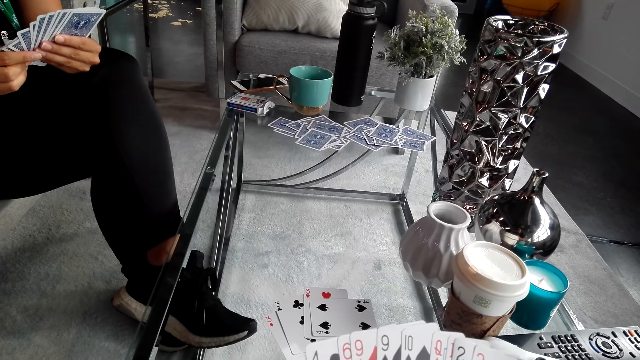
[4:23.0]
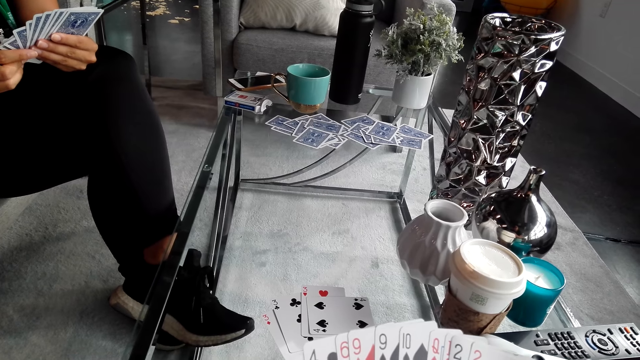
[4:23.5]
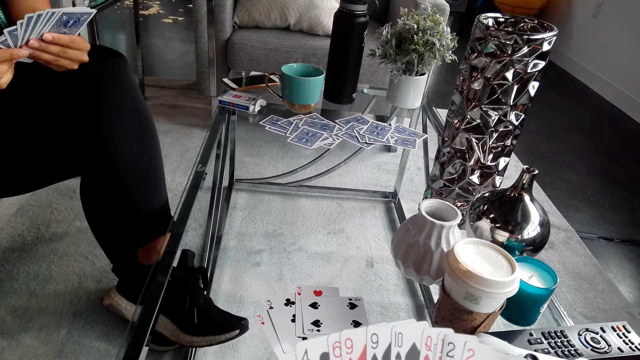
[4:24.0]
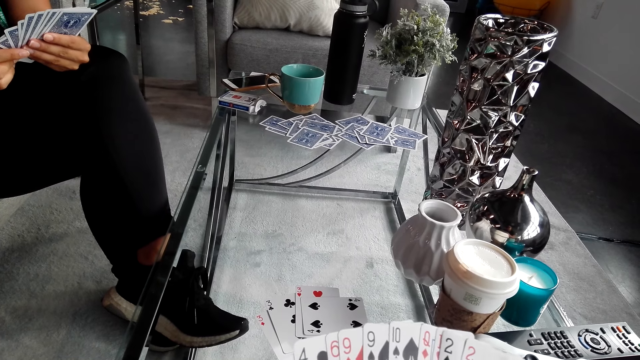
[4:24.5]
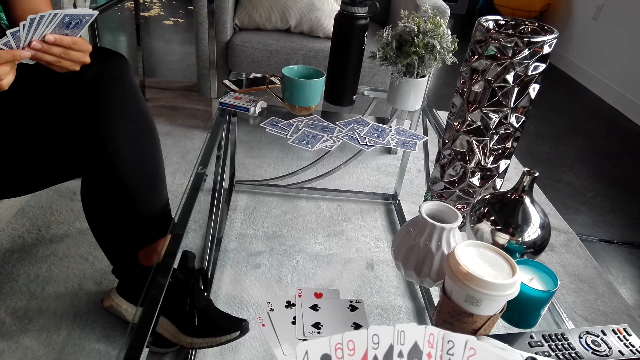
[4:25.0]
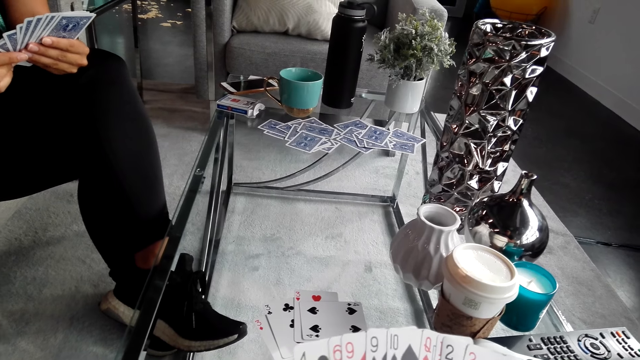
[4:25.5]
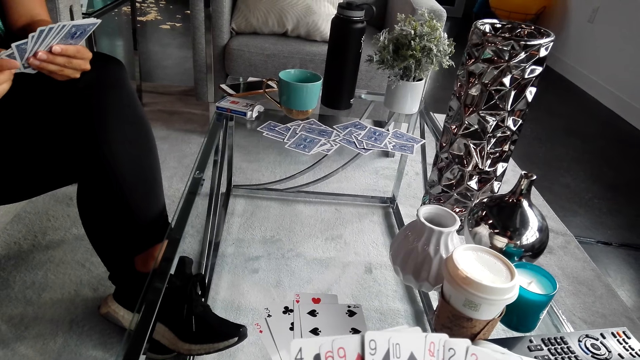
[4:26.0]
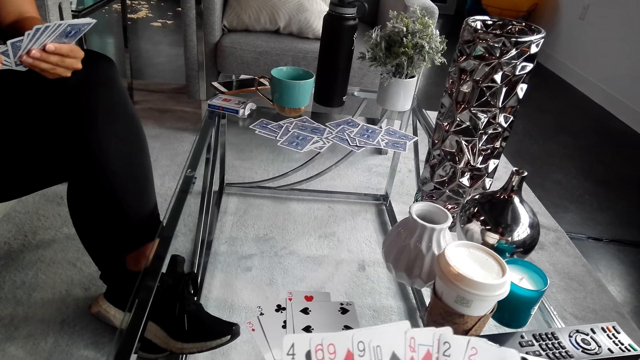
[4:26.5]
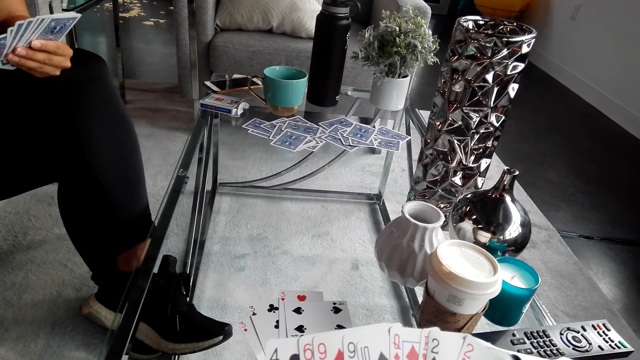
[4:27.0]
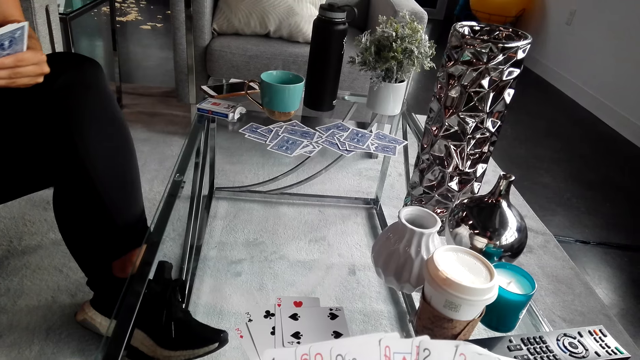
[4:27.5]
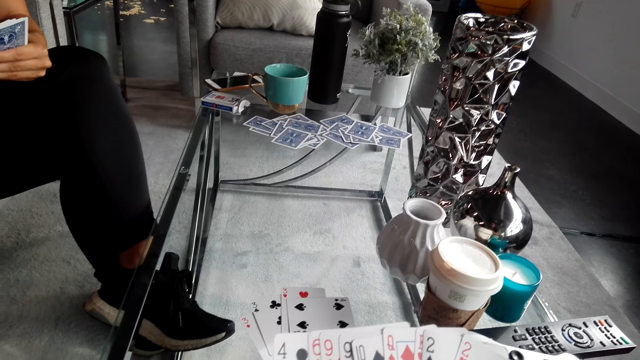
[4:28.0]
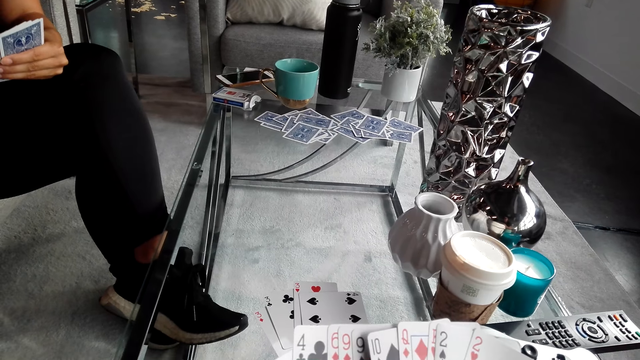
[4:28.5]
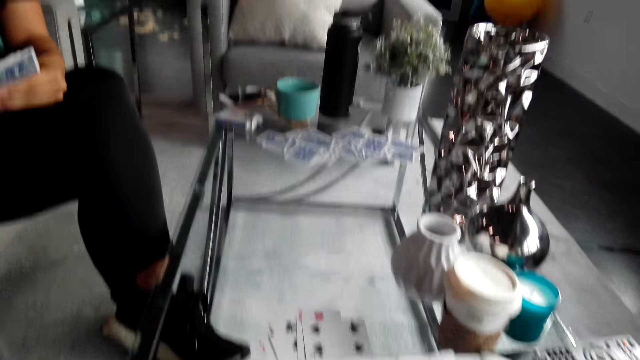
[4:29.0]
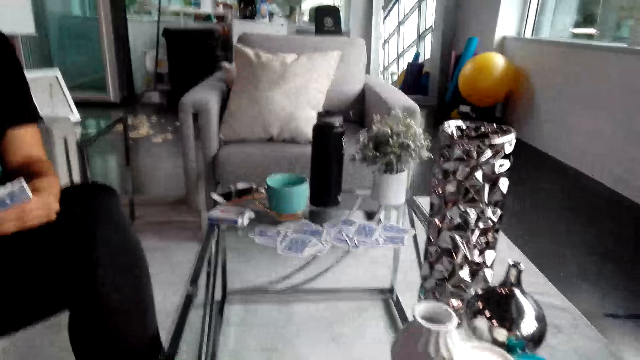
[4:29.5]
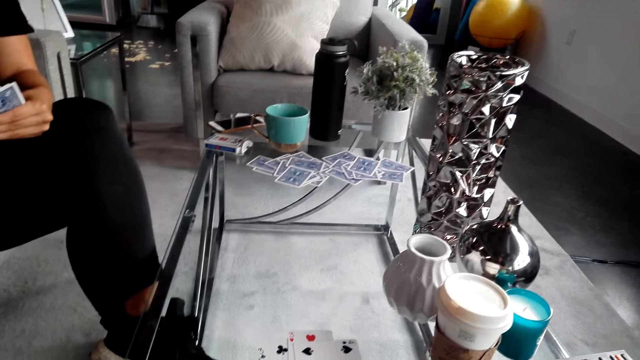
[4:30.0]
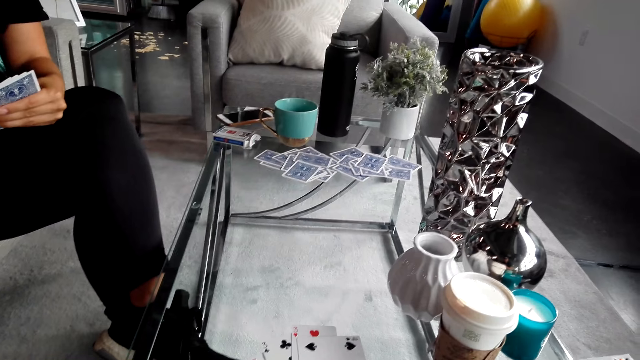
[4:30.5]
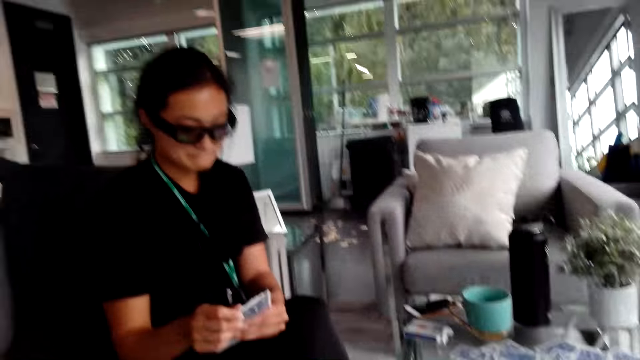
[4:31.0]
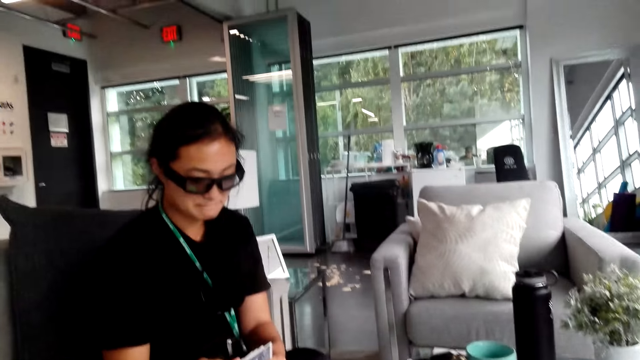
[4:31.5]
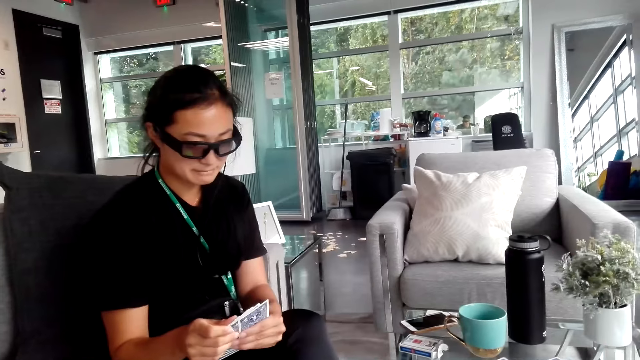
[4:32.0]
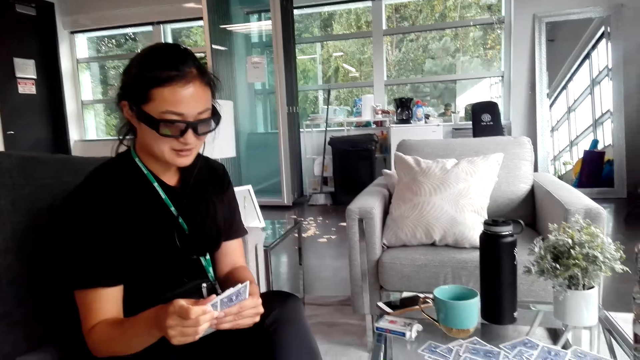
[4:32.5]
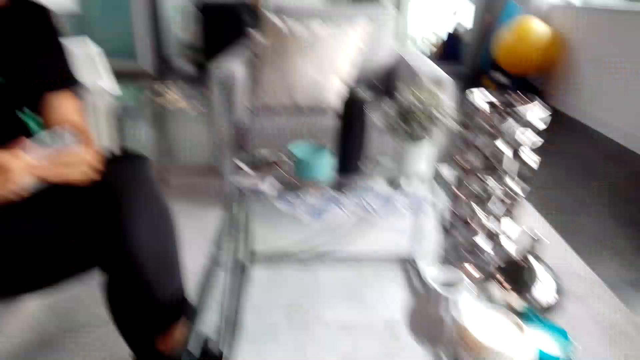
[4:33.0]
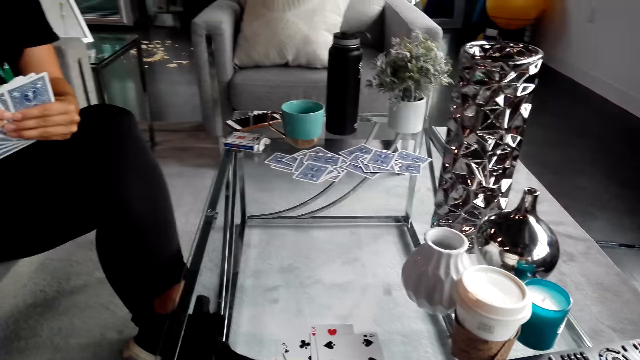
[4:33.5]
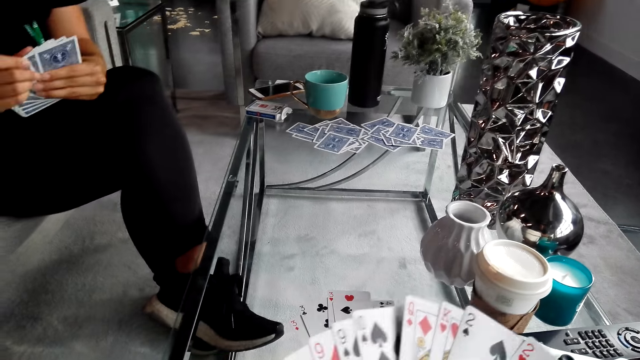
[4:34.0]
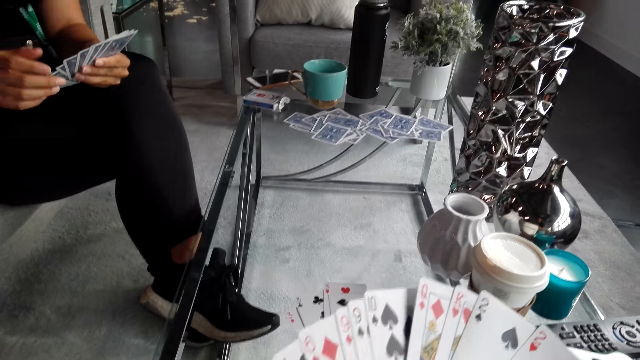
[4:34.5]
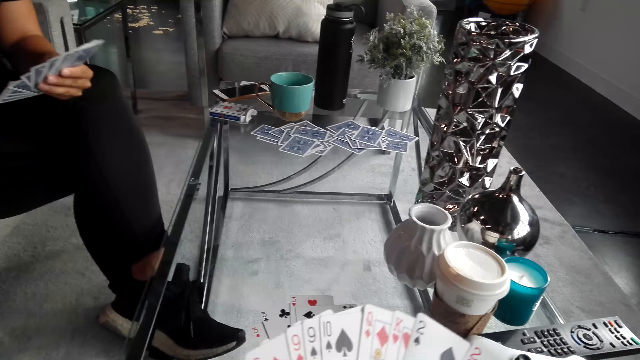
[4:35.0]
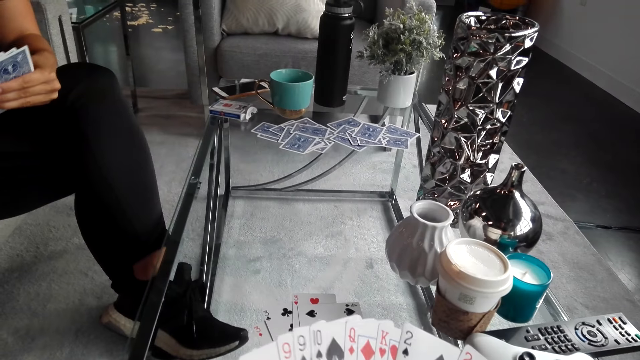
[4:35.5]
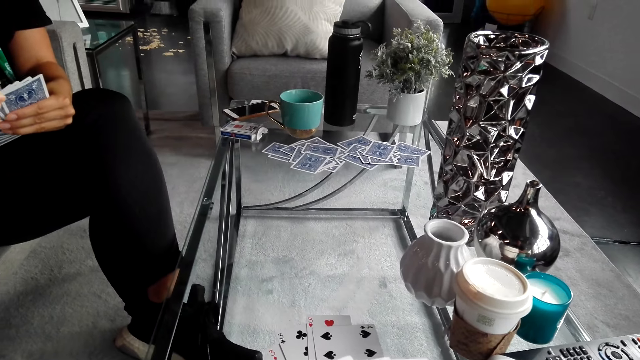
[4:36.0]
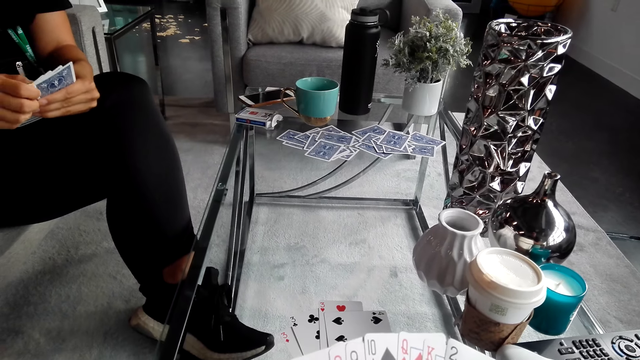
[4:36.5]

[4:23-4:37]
A man holds playing cards. The camera wearer holds playing cards and turns around. They converse with the man and look around the house. The man holds playing cards. The camera wearer looks at the man, converses with the man, turns around, and holds playing cards. The man converses with the camera wearer.

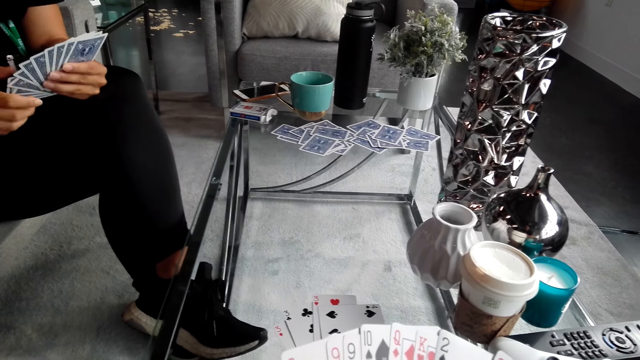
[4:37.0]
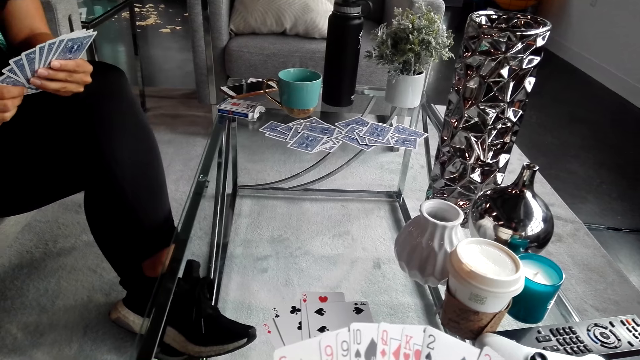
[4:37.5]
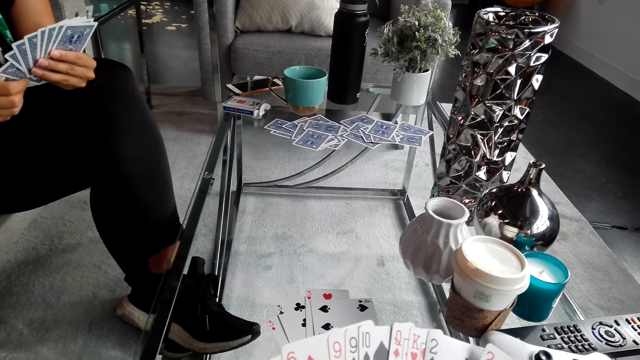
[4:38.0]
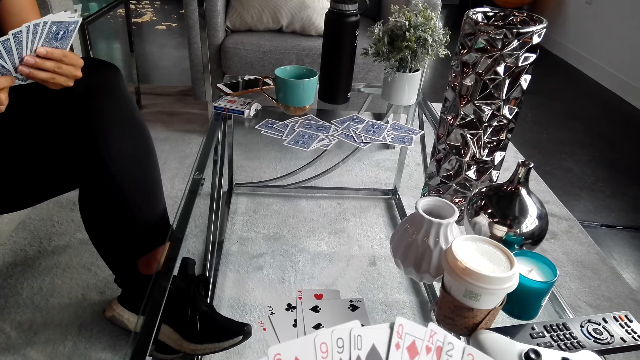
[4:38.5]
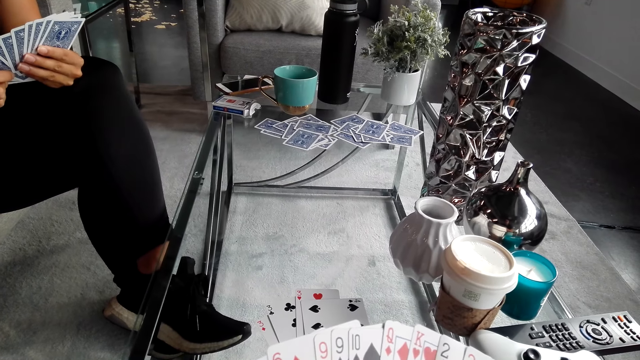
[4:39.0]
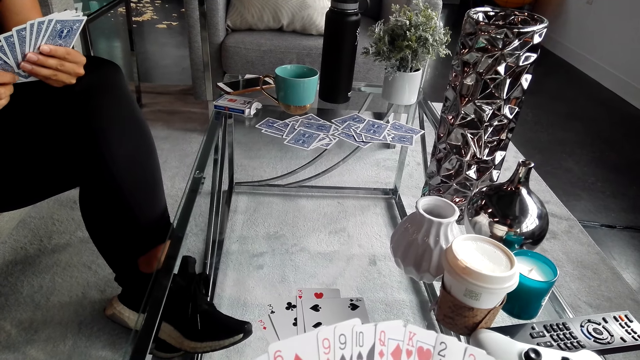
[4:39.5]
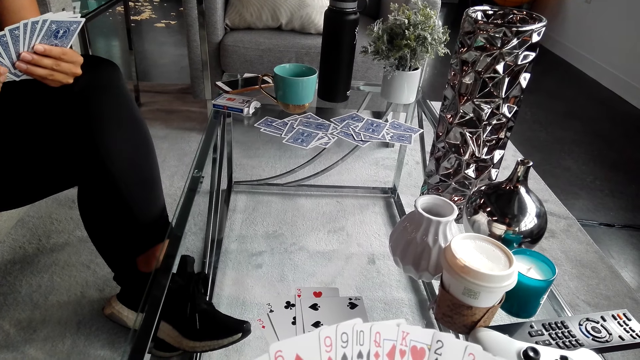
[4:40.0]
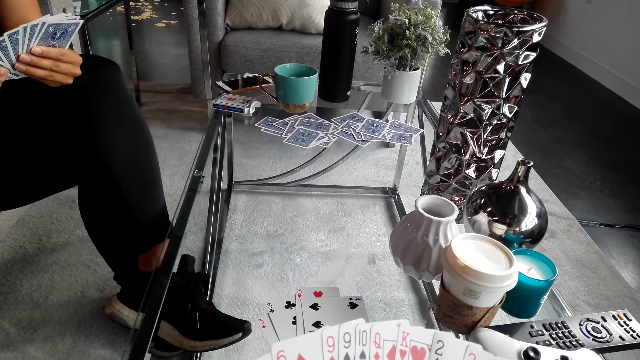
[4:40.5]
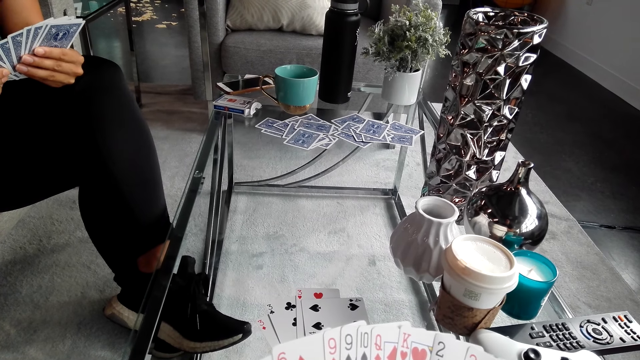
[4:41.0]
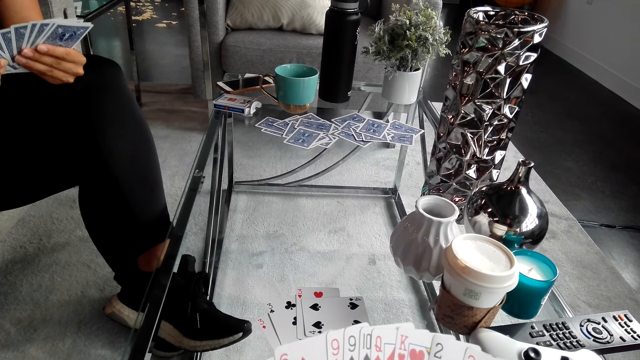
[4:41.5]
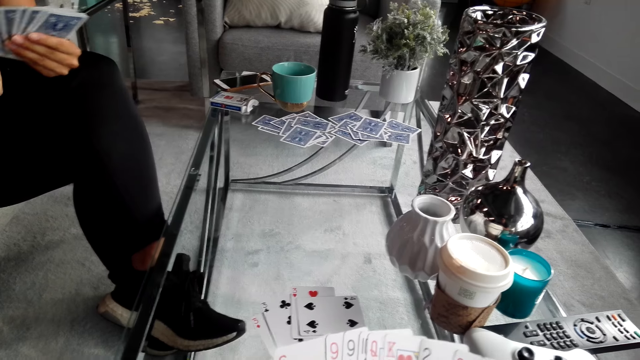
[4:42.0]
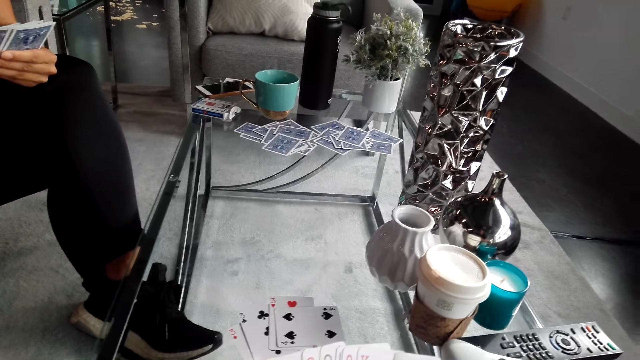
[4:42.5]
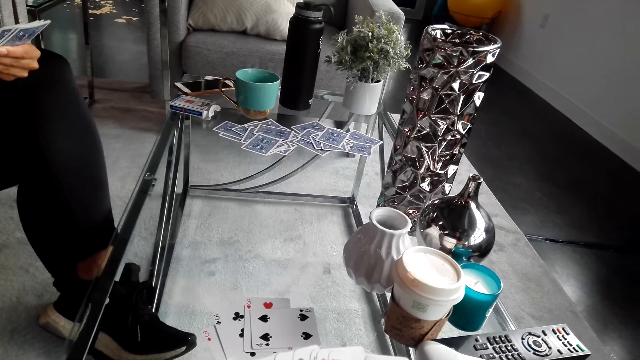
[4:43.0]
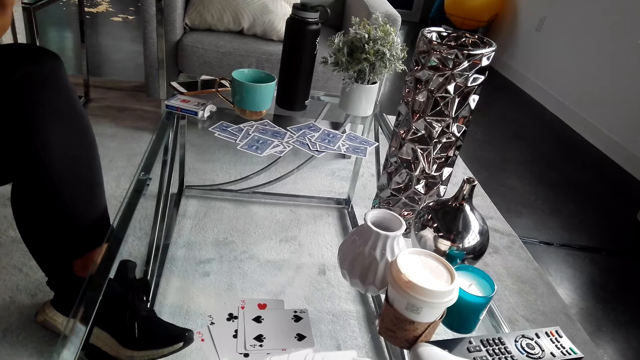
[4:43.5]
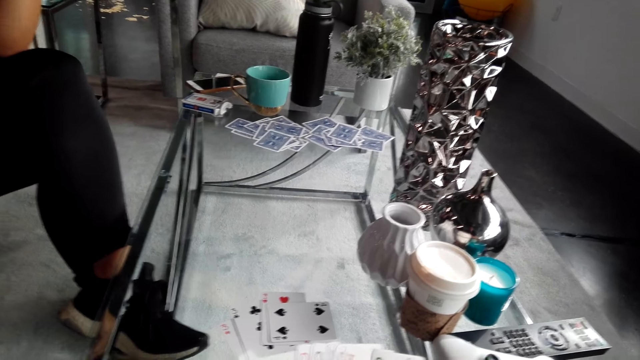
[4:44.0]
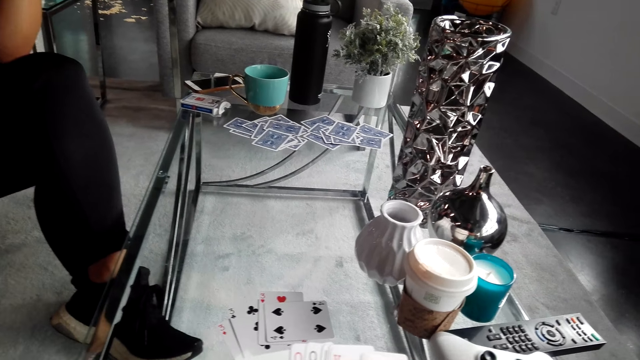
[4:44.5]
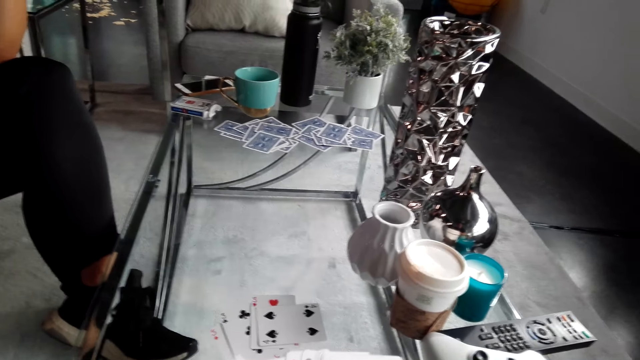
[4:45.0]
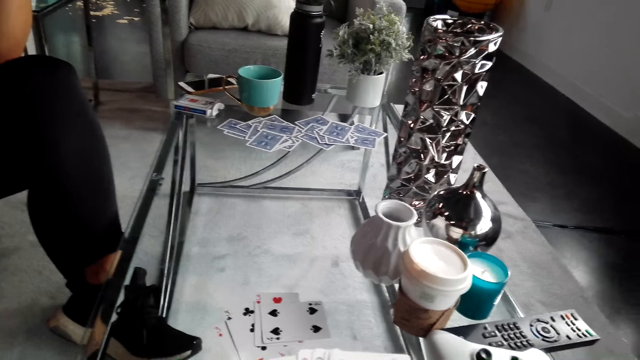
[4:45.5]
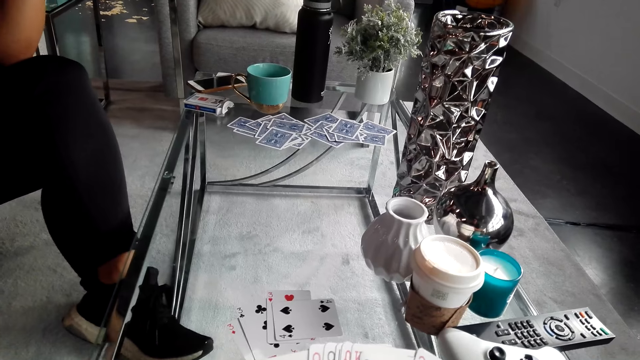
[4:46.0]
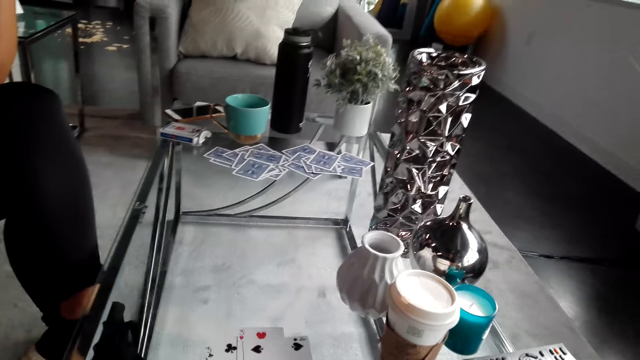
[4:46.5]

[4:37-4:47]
The camera wearer looks at the cards and converses with a woman. They turn around. The woman converses with the camera wearer. The camera wearer turns to the side and converses with the woman.
